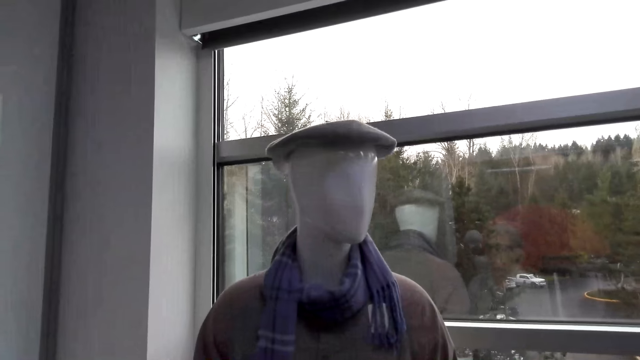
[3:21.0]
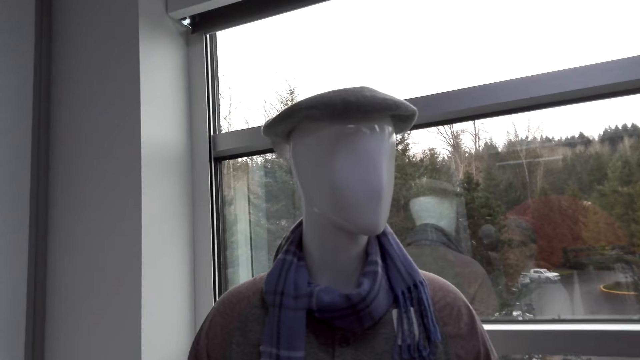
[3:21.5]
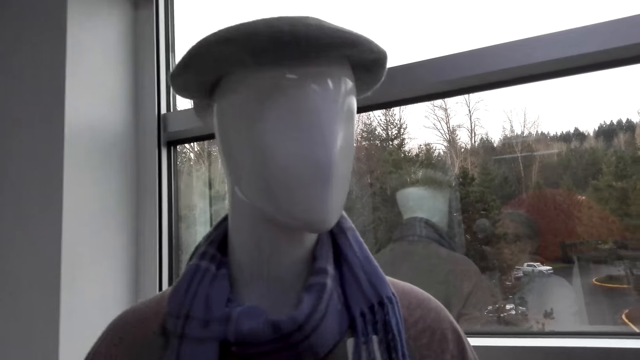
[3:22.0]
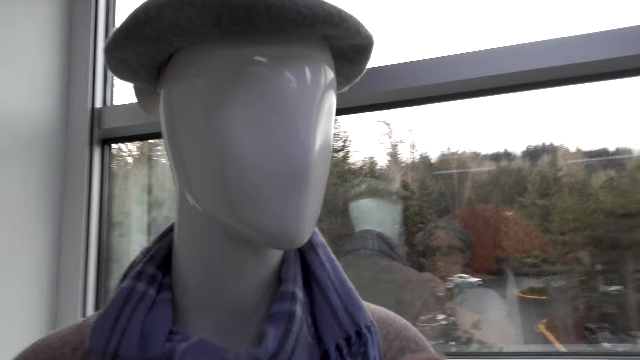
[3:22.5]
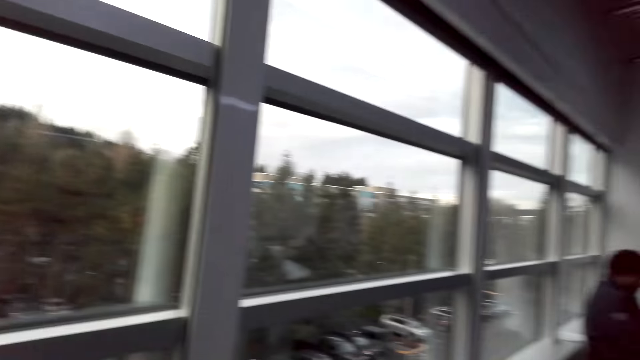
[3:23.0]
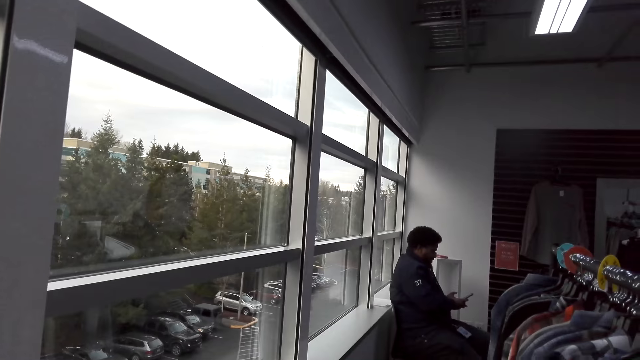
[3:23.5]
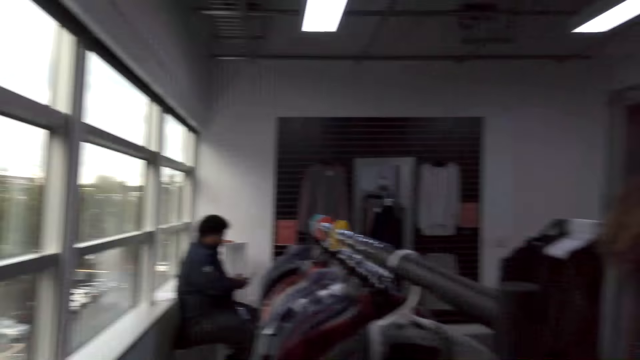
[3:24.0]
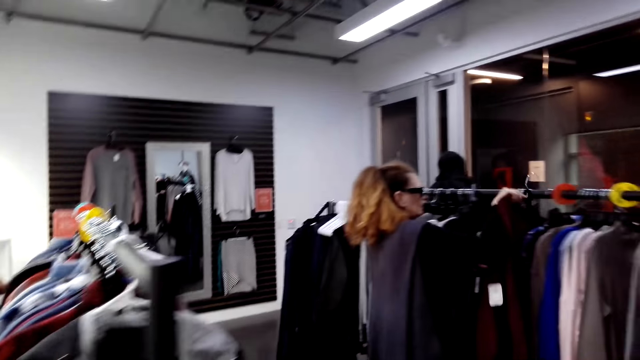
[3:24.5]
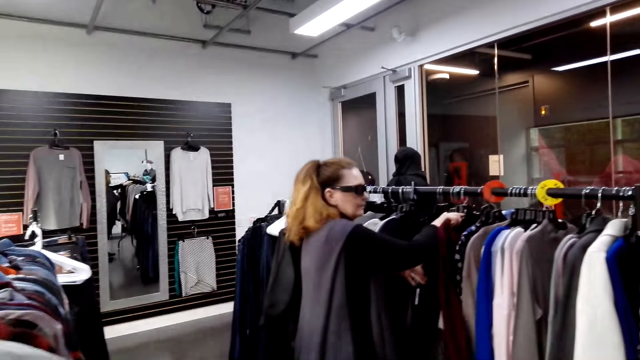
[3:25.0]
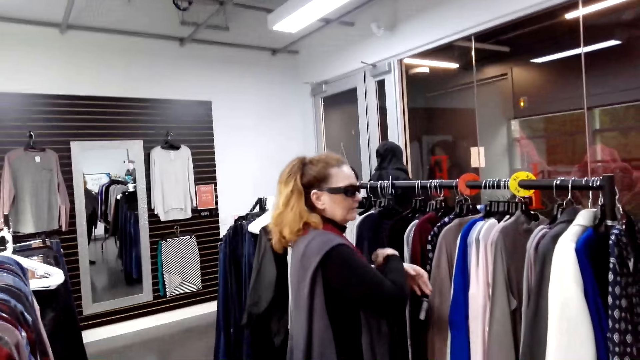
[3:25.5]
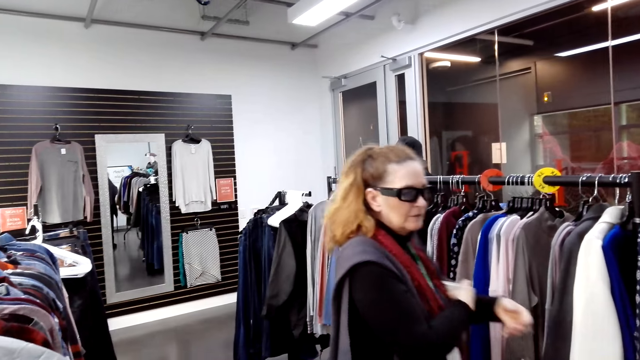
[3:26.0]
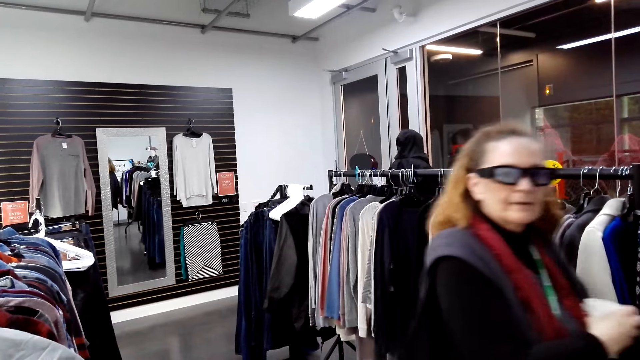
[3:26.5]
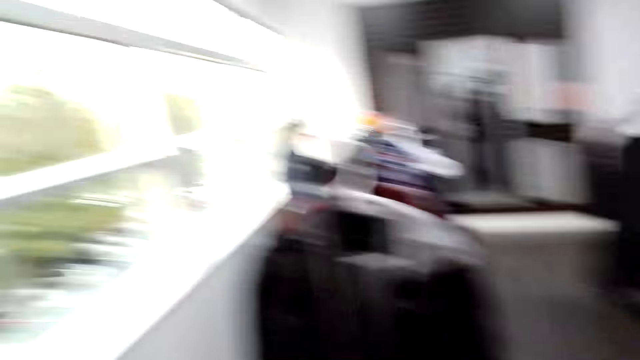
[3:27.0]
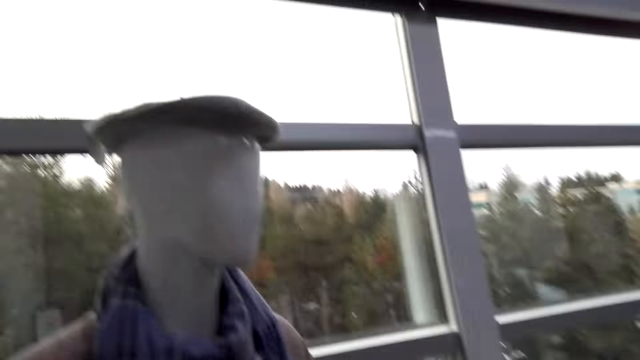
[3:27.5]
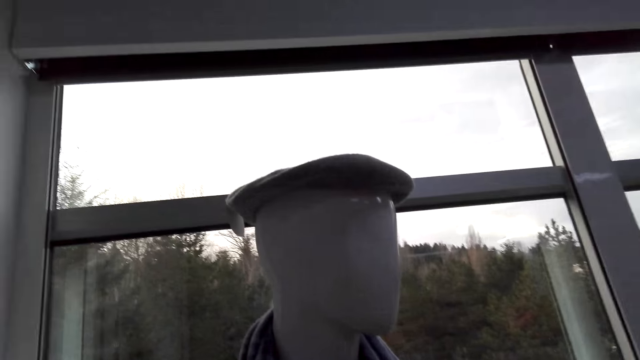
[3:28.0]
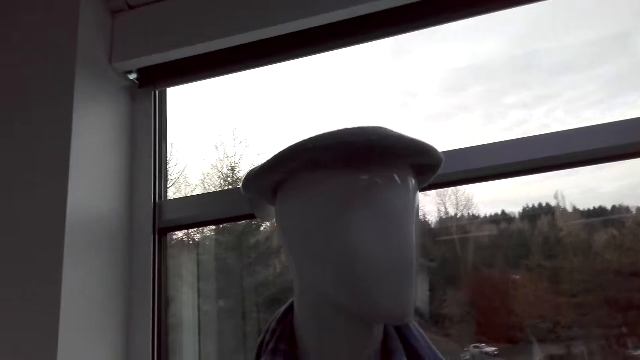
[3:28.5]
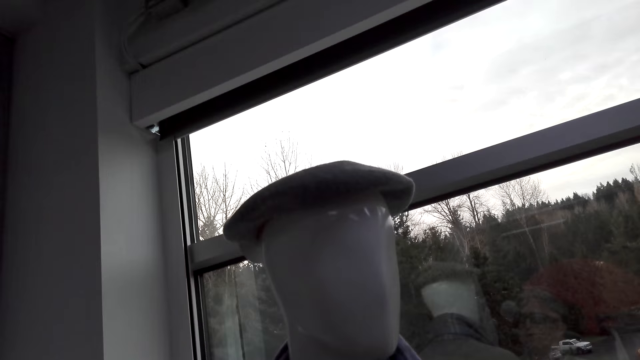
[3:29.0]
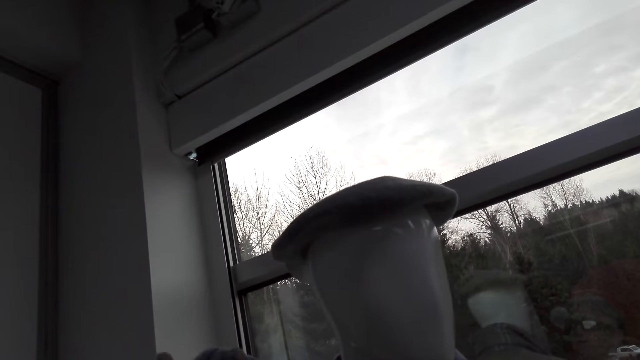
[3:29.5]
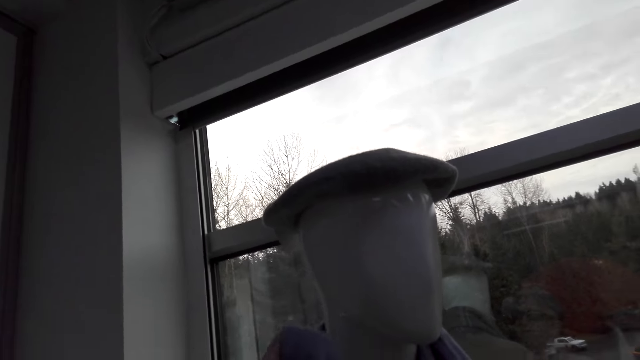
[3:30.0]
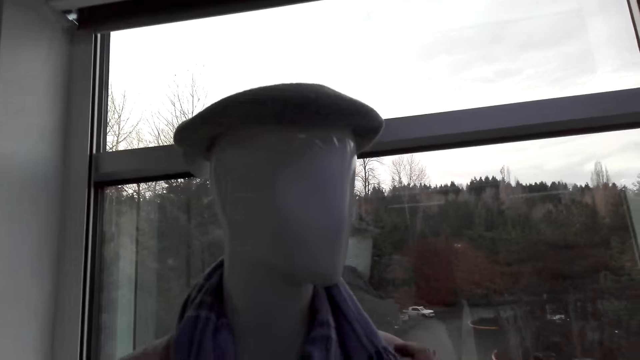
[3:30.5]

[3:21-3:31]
The camera wearer walks around. They look at the scarf on the dummy. A man operates his phone. A woman puts the cloth on the rack. The woman walks around. The camera wearer looks around.

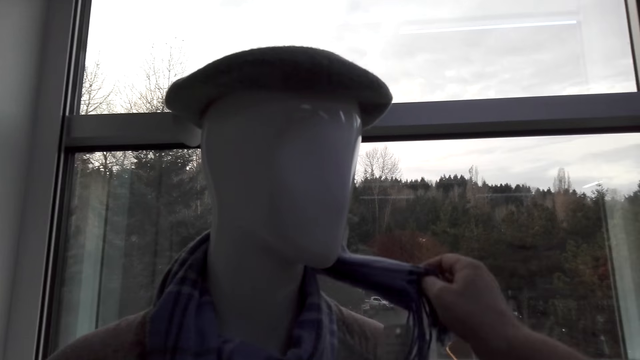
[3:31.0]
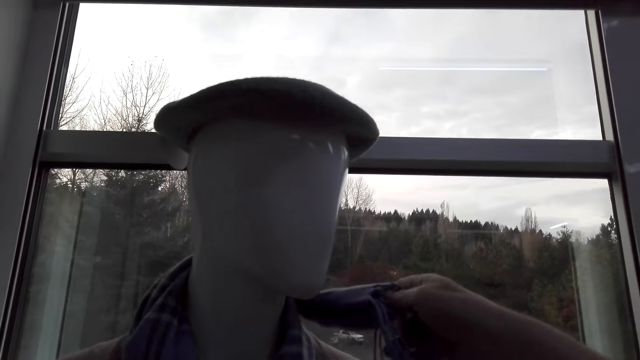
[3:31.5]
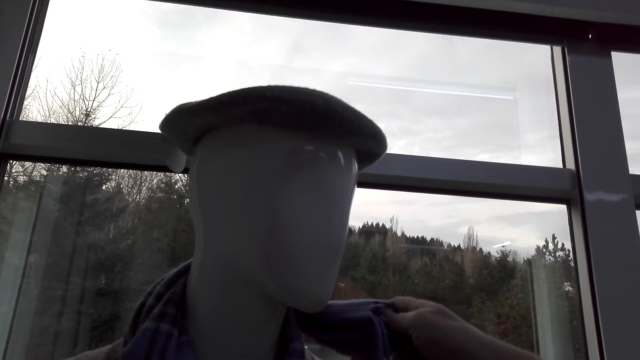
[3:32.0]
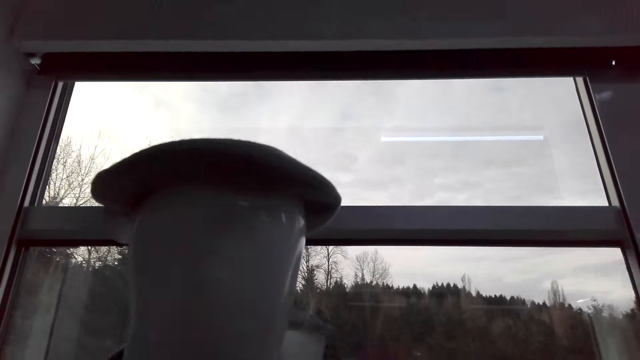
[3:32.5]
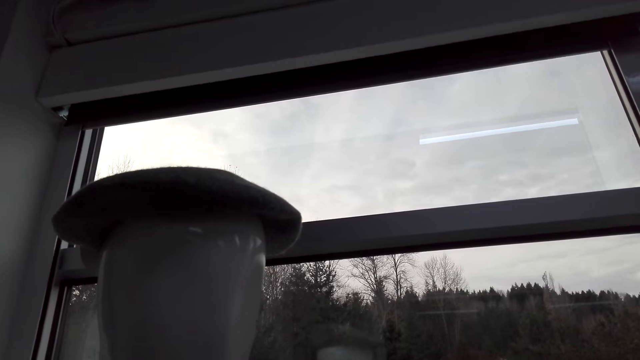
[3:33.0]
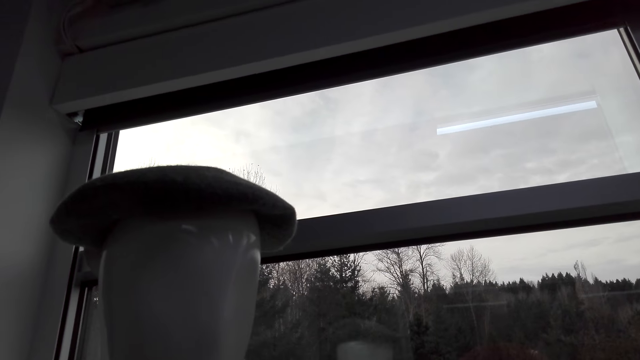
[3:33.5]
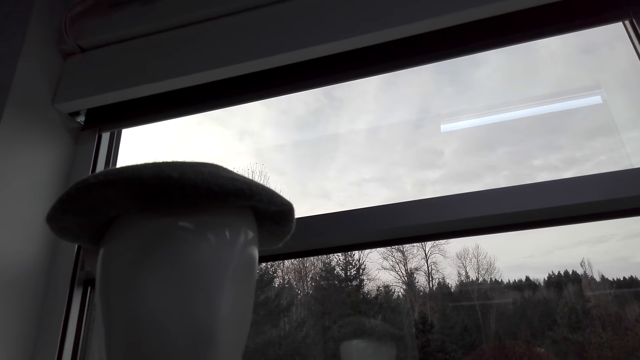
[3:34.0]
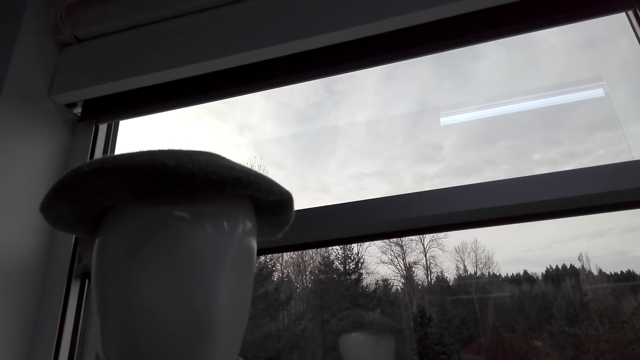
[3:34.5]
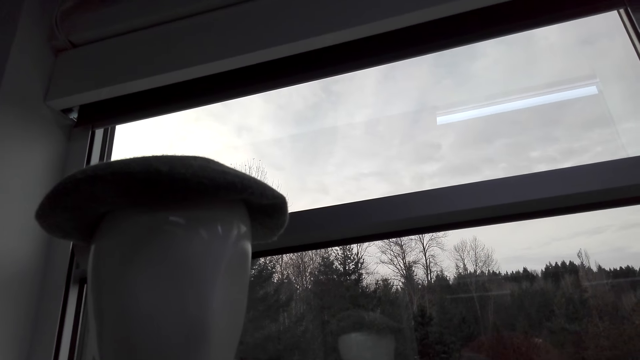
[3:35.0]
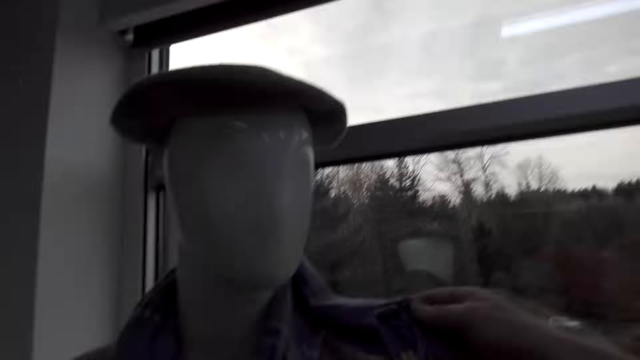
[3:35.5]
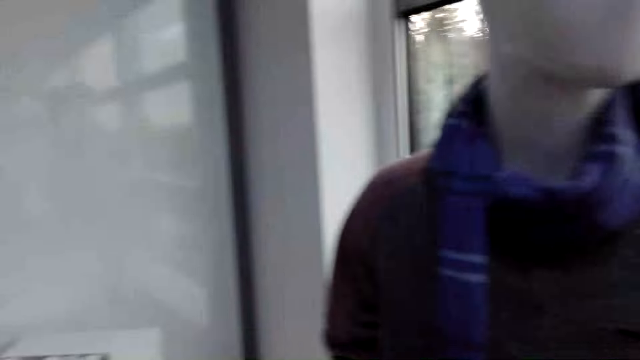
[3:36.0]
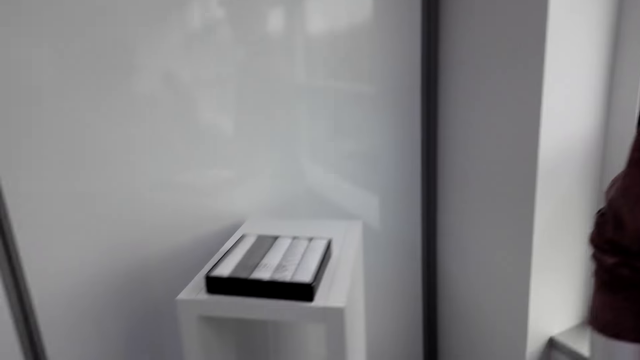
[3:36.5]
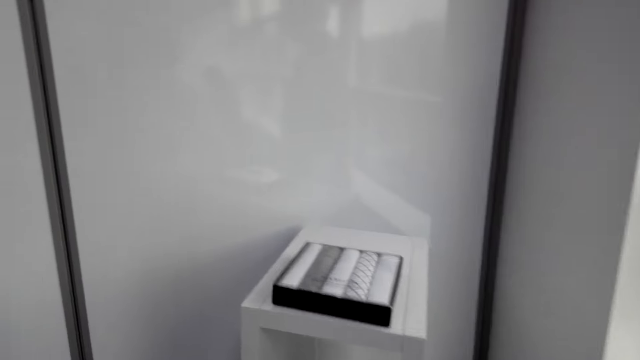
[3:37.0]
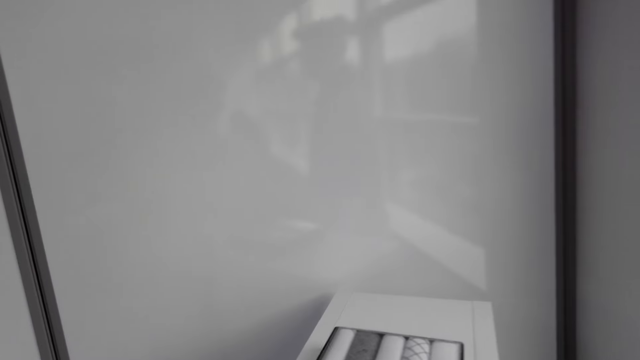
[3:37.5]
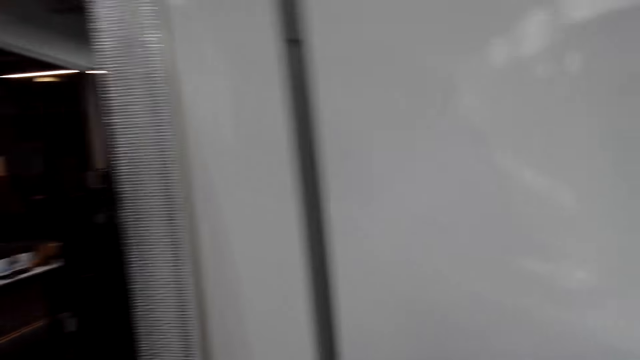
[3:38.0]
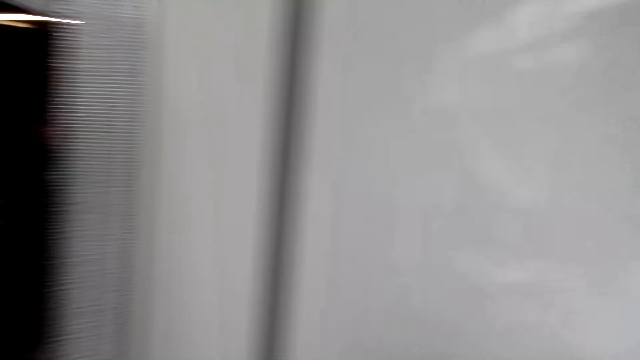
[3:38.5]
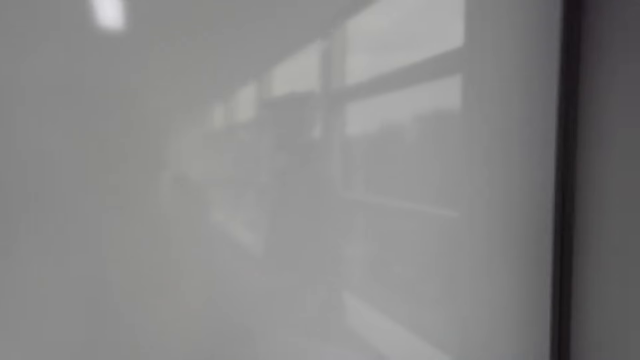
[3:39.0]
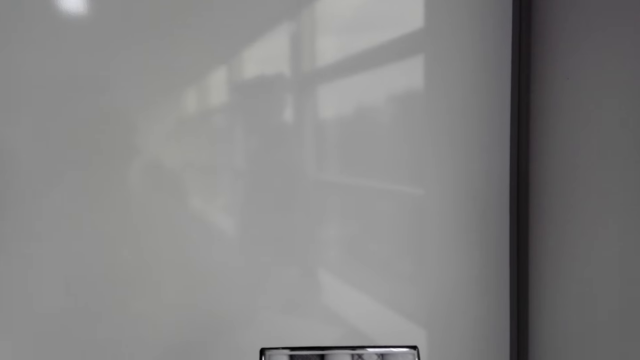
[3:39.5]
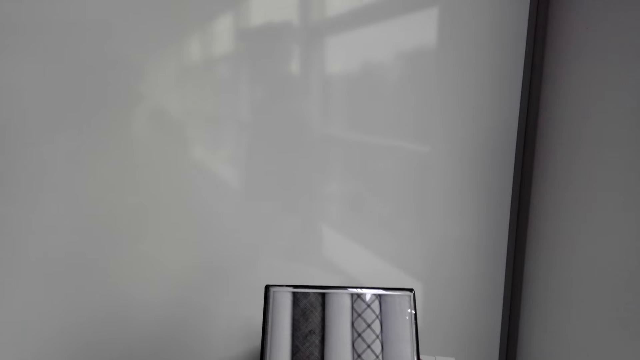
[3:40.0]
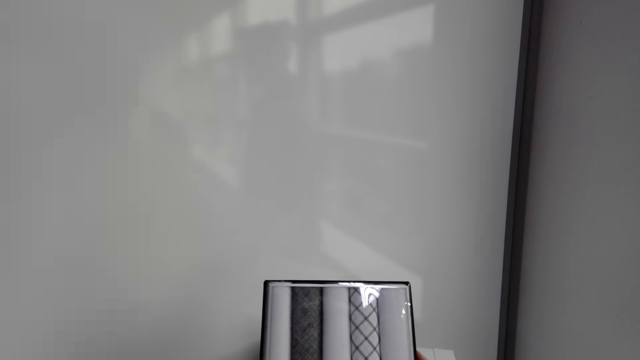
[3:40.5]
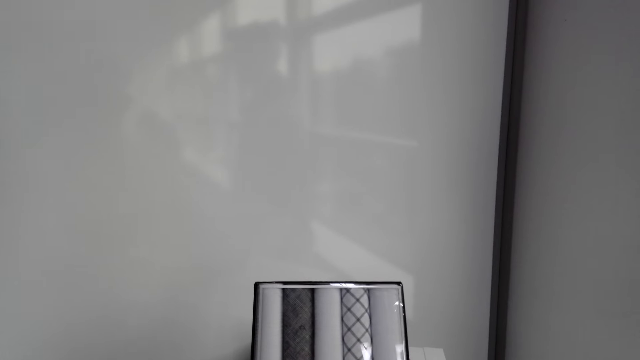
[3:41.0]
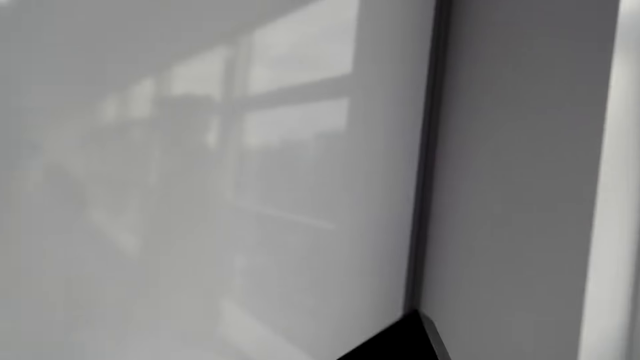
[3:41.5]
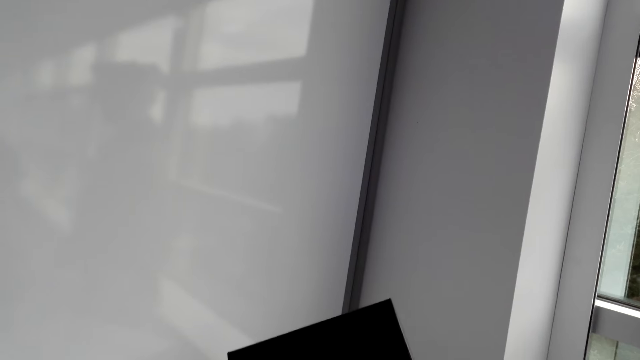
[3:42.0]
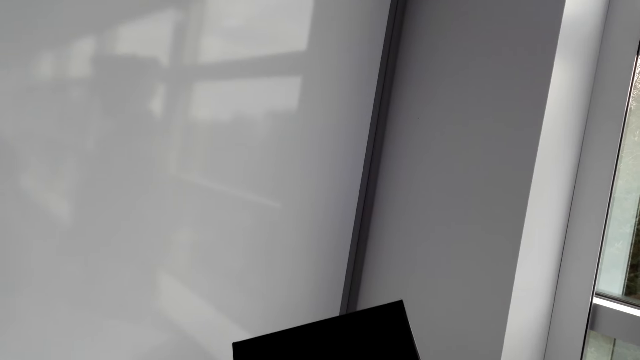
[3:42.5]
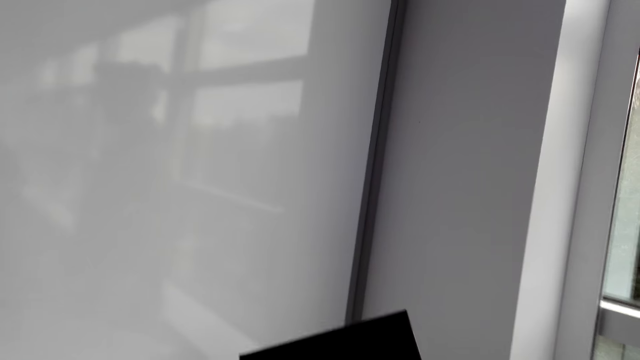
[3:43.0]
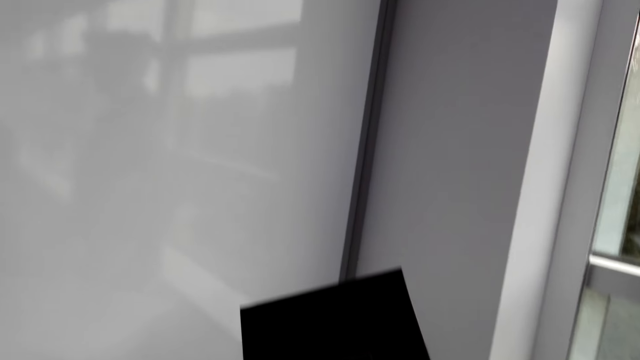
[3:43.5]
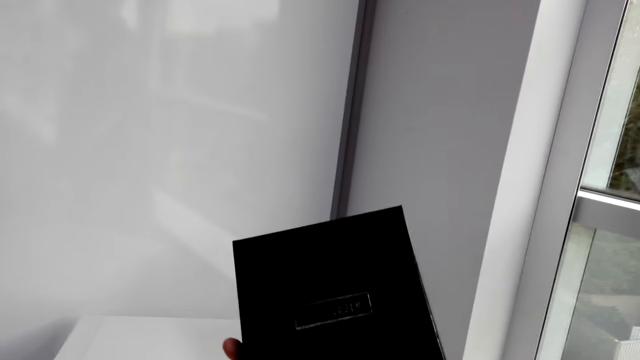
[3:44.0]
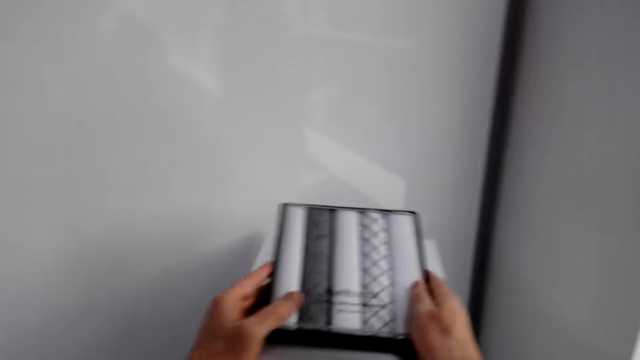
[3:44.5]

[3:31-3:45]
The camera wearer holds the scarf. They look around. They look at the scarves in the box. They pick up the ties. They check the box.
